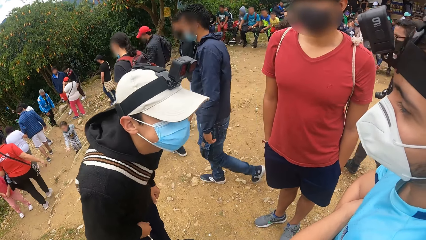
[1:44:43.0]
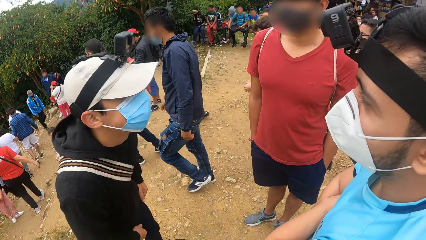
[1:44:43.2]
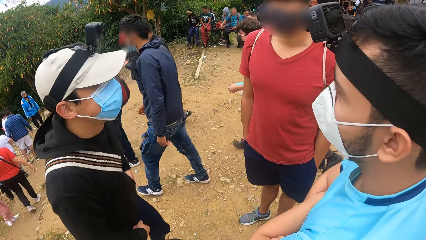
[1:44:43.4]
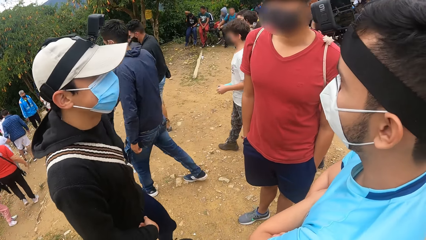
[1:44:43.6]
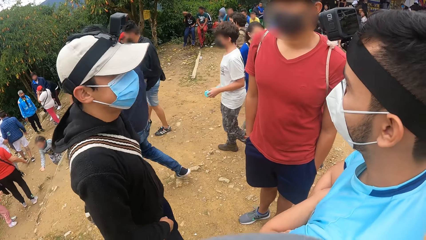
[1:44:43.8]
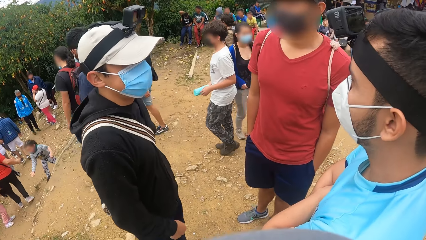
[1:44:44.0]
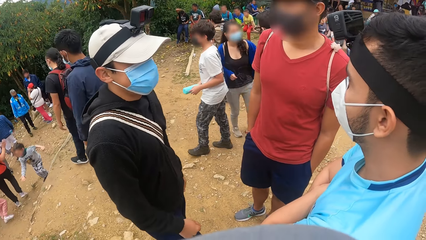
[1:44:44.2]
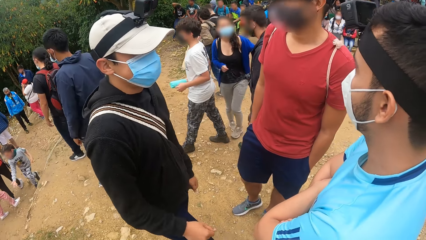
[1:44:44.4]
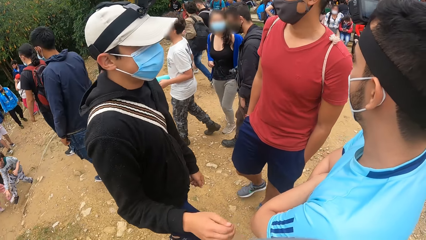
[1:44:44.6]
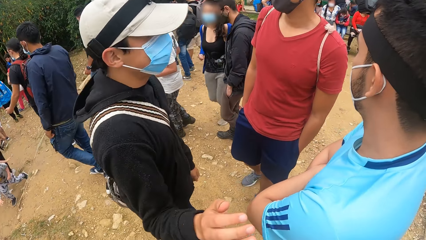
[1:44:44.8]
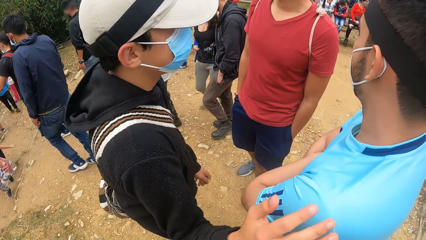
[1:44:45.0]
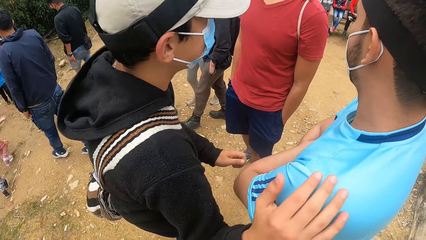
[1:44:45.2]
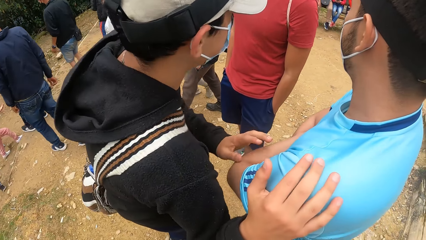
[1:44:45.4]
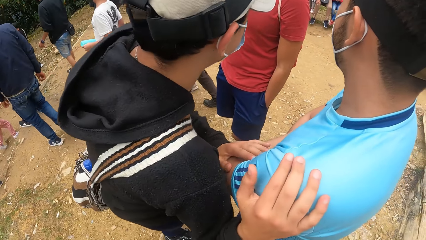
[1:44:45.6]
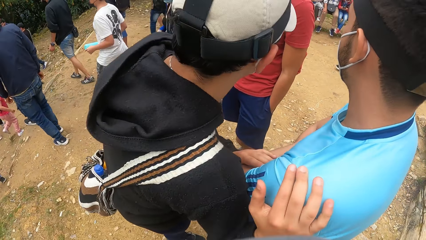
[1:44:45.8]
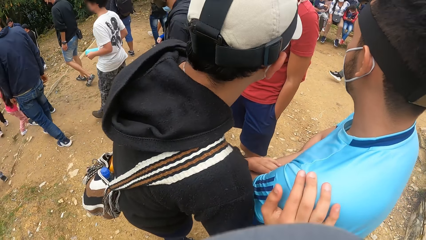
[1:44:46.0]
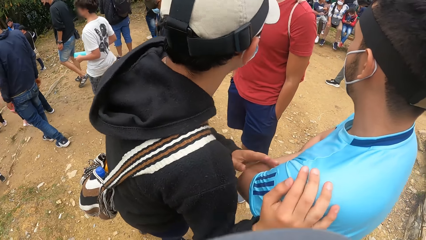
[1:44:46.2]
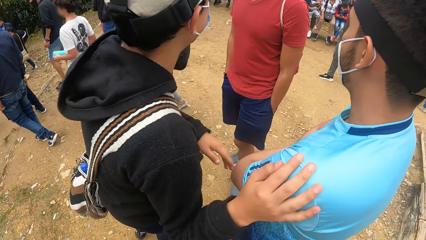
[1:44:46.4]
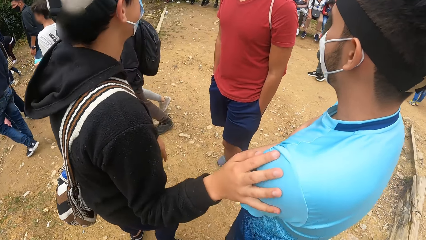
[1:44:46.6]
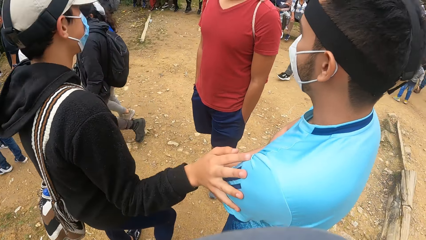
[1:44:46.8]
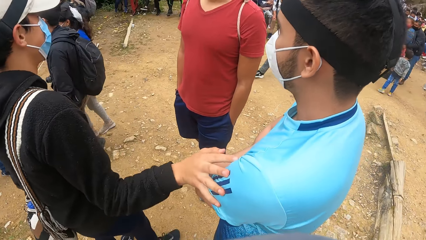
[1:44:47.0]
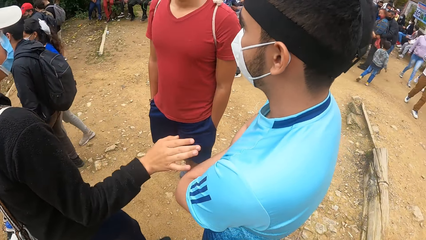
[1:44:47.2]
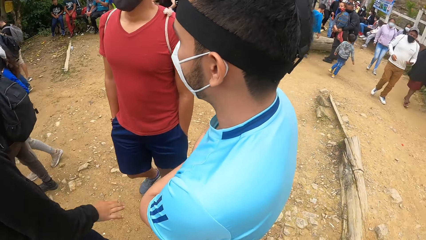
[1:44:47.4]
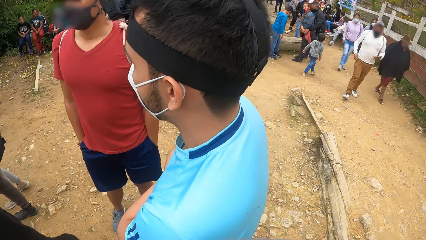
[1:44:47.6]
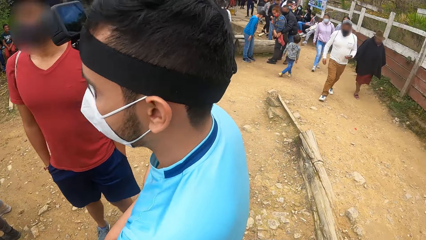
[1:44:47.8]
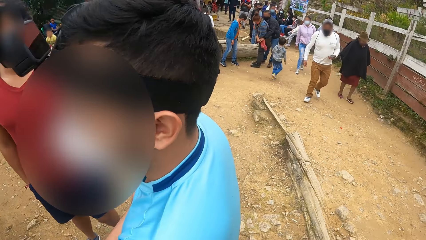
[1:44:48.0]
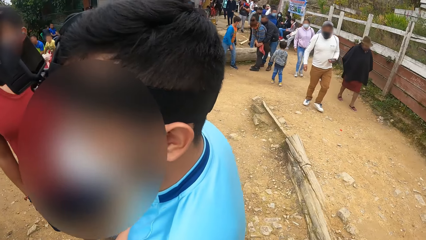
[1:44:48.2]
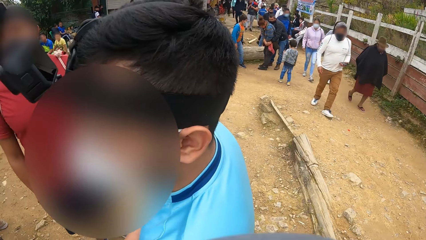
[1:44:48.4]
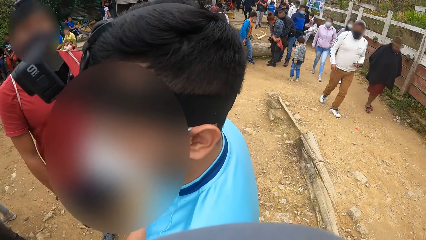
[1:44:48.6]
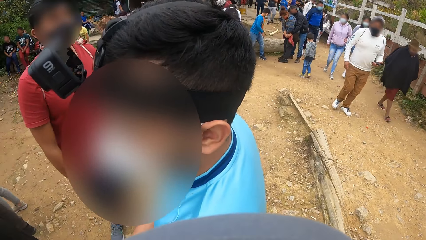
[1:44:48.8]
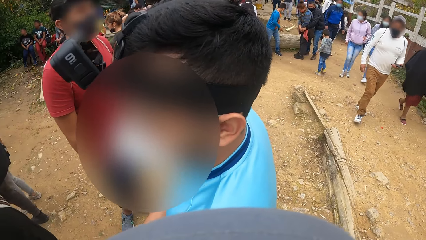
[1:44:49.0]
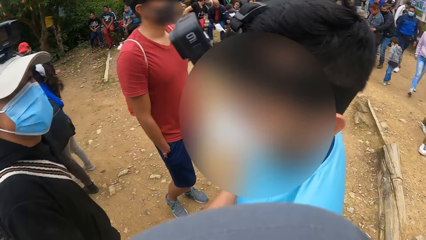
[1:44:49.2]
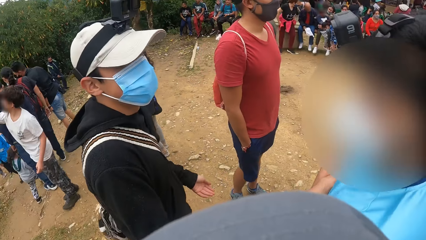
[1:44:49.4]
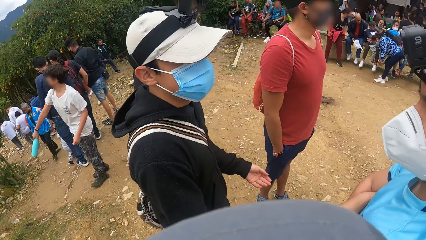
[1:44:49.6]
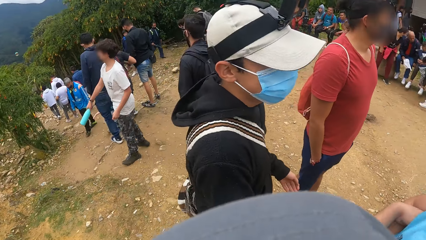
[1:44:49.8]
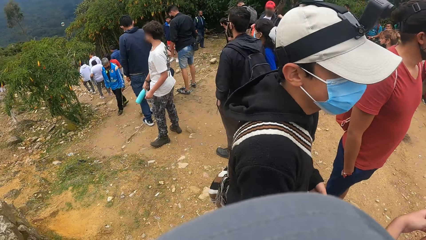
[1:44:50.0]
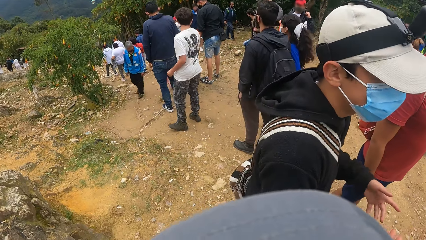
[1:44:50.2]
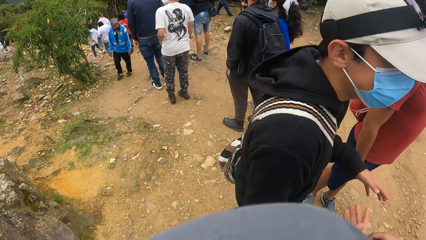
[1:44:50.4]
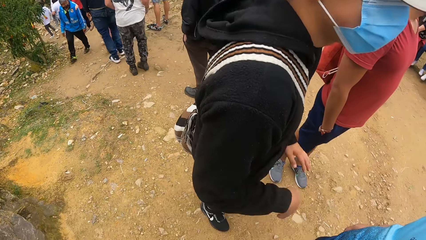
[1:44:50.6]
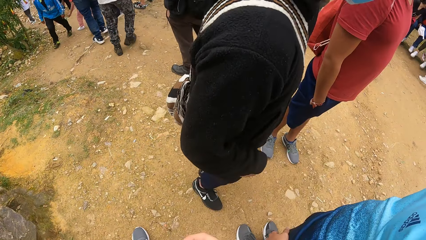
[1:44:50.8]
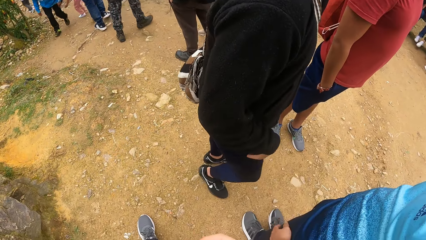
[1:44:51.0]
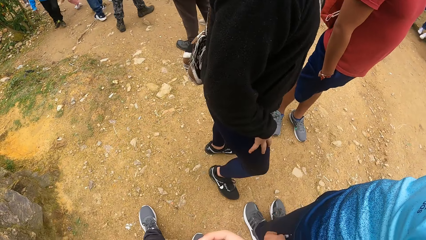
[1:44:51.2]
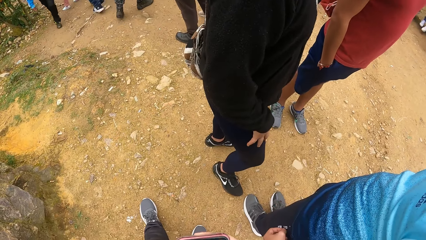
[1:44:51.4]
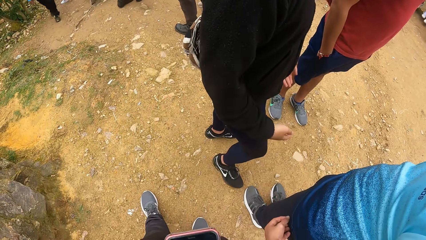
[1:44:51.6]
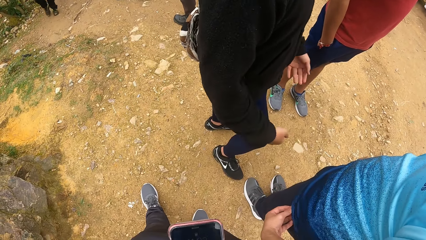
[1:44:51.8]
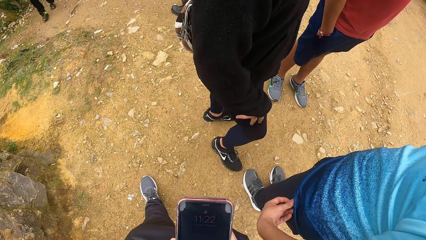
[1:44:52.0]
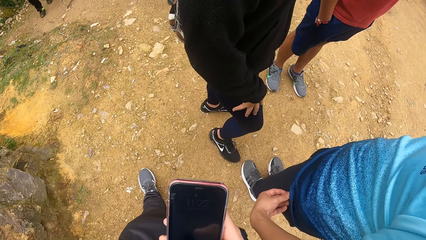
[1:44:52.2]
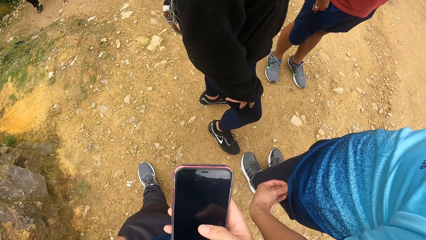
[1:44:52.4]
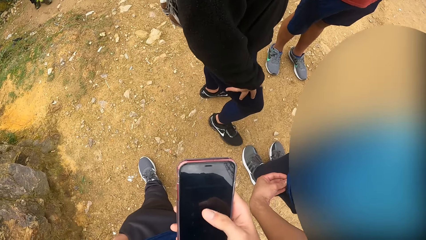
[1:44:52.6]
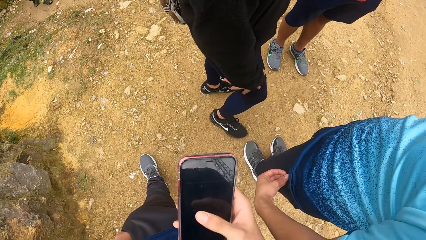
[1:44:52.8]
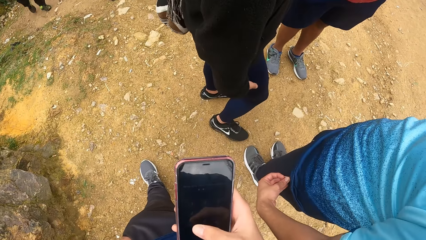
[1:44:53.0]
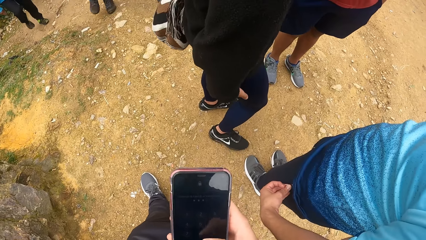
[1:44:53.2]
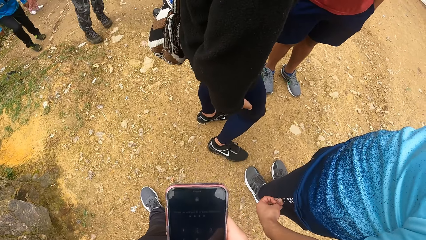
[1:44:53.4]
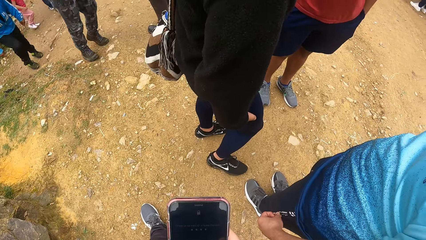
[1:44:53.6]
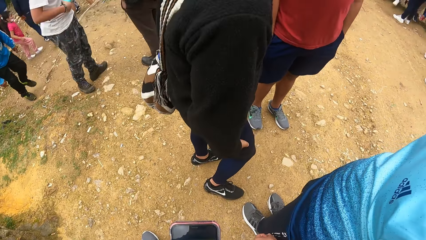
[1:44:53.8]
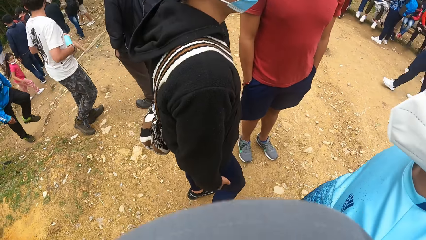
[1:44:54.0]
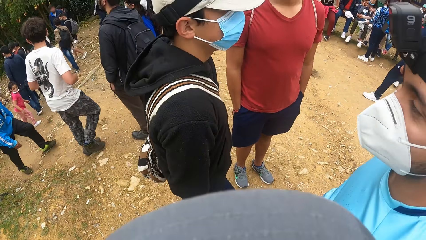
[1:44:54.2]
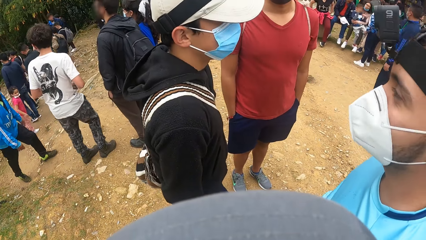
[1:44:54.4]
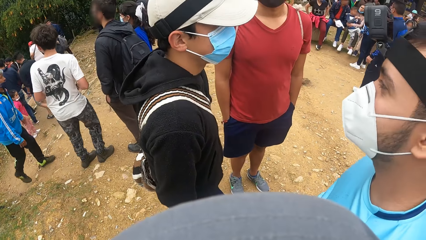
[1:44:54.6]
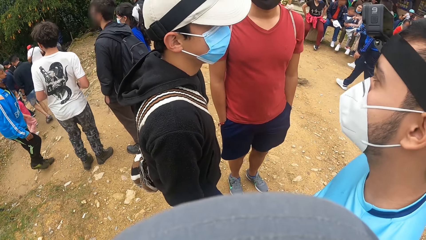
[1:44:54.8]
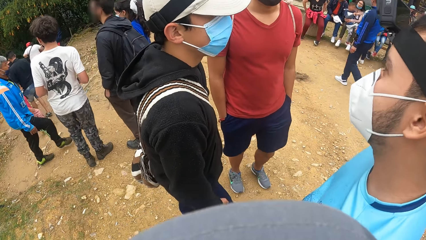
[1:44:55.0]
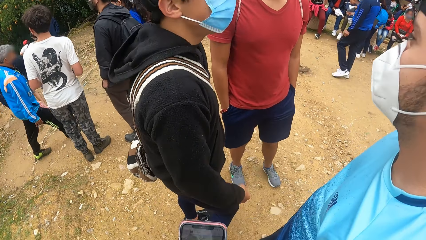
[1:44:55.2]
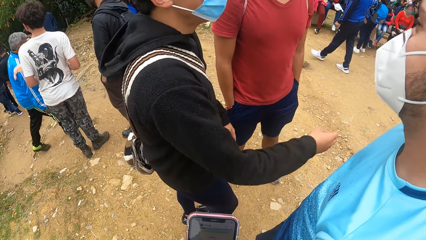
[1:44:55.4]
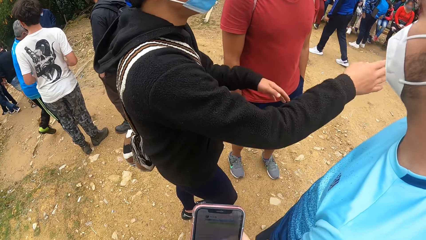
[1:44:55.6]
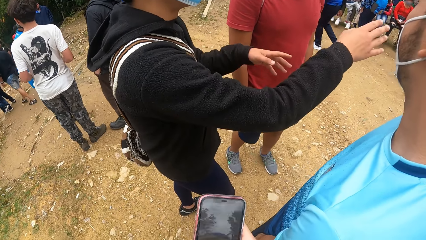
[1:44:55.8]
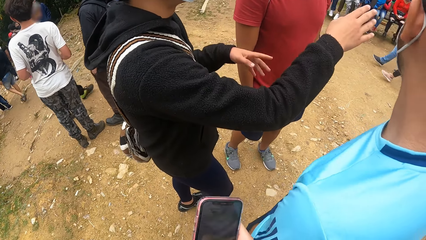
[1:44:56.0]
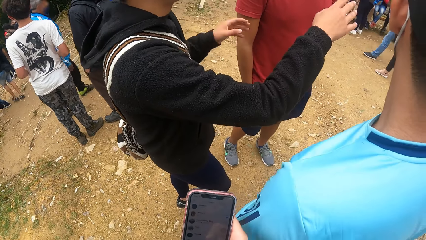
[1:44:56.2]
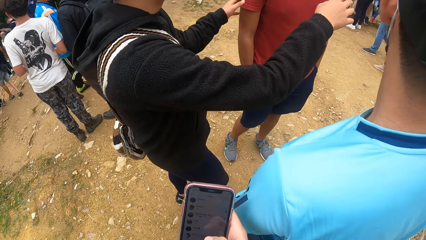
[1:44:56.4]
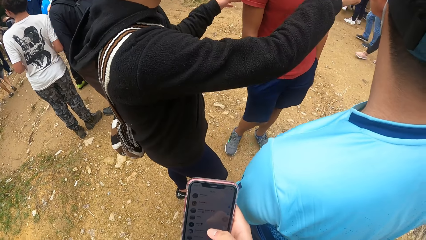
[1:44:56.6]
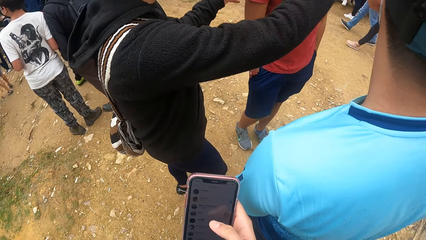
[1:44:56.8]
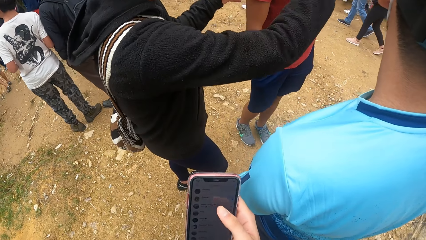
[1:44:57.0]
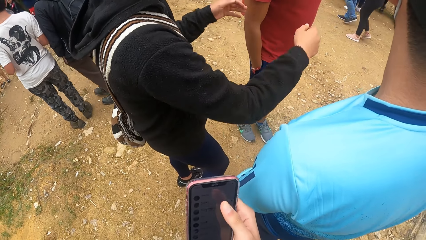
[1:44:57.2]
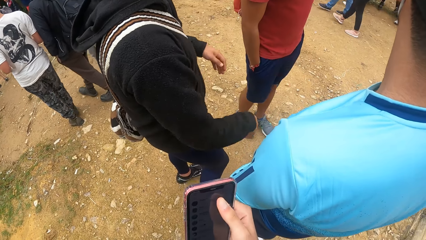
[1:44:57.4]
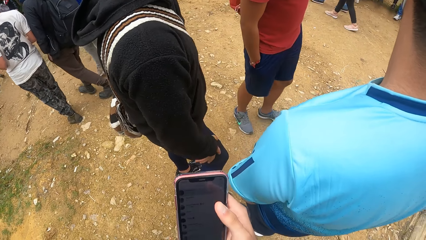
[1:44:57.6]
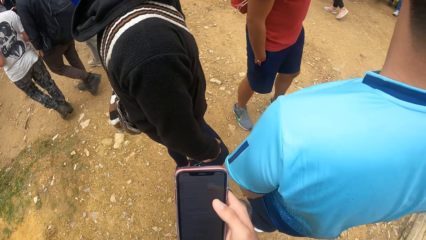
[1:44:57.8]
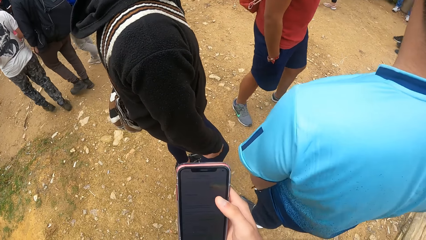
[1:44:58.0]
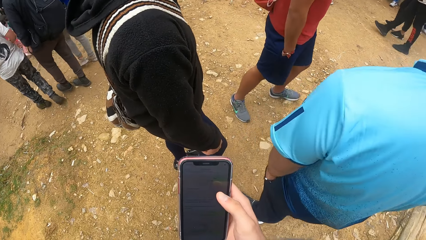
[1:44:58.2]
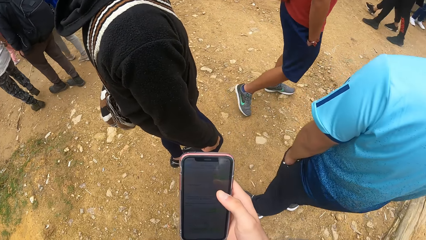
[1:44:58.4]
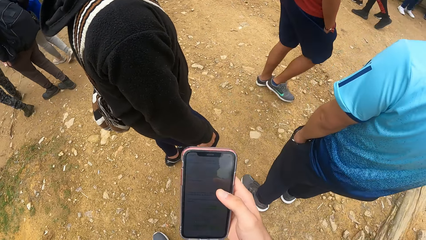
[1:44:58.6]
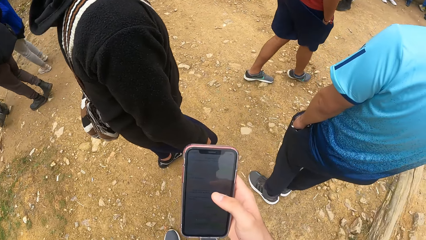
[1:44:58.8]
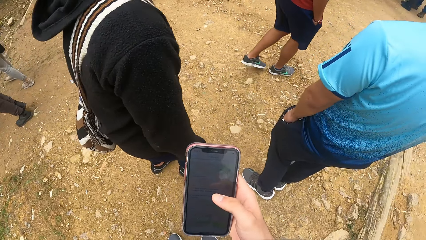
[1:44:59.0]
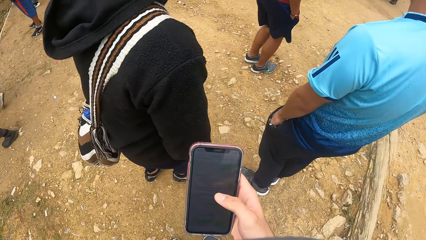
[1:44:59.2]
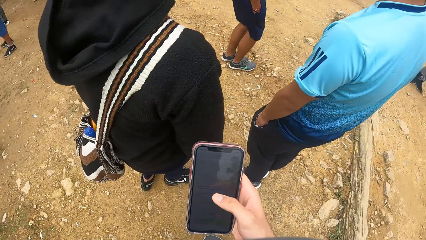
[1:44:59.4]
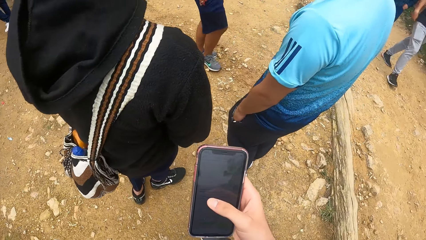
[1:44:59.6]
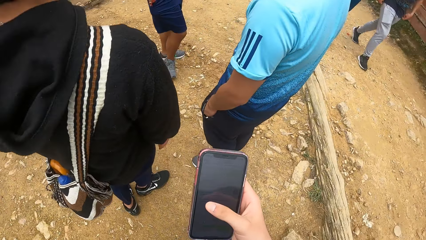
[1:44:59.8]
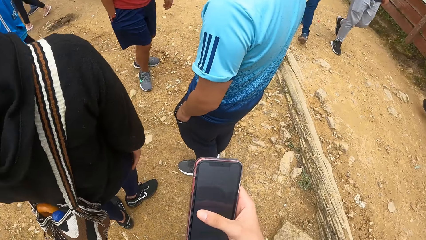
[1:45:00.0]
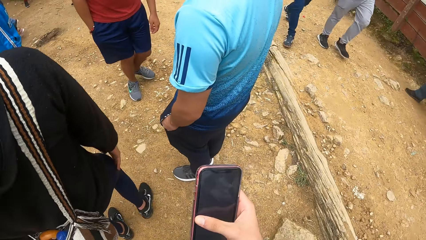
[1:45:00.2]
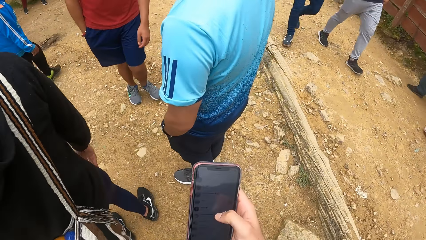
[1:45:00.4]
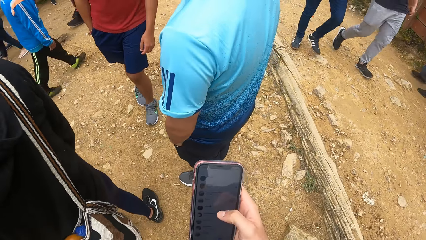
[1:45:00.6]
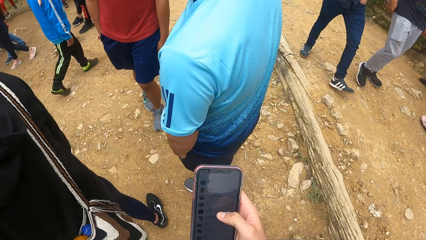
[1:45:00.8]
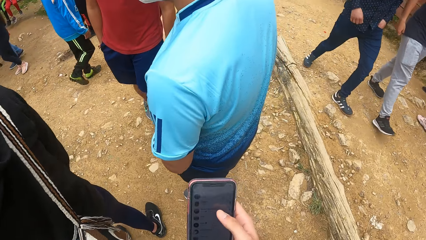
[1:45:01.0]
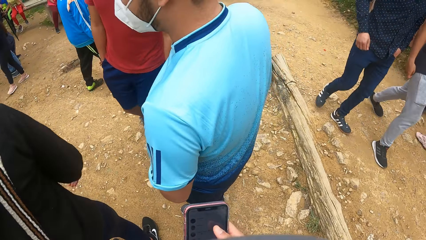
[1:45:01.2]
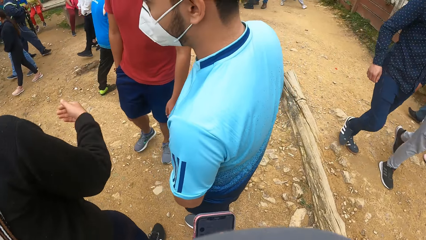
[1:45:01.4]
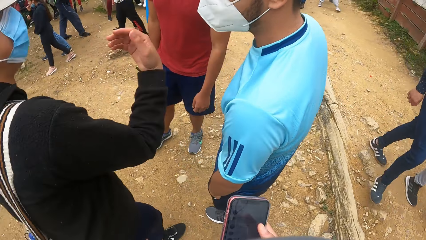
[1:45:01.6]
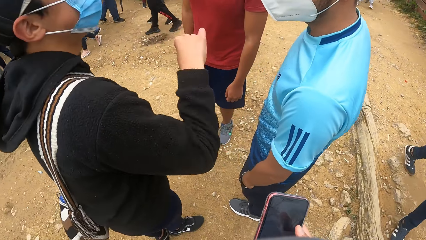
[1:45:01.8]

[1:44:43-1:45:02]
A man places both hands on another man's left arm. The first man interacts with the other man. The camera wearer swipes through the phone with his right hand. The first man interacts with the other man and a third man. The camera wearer converses through the phone.
